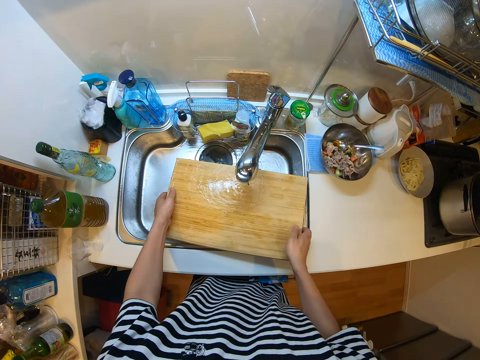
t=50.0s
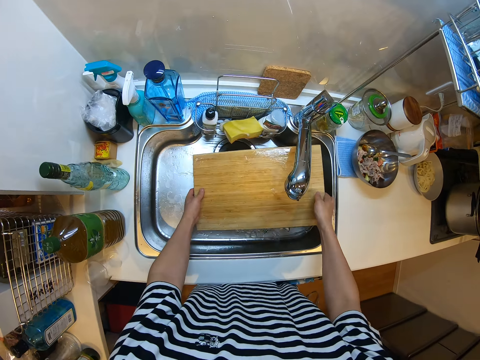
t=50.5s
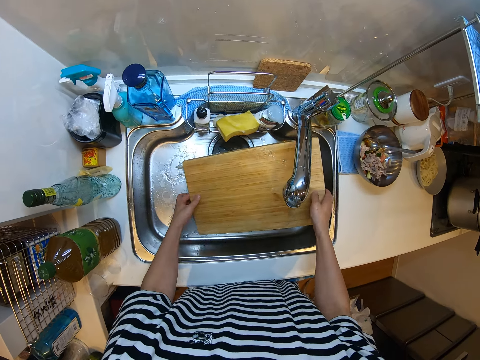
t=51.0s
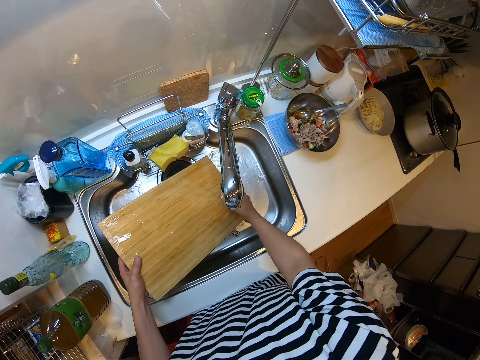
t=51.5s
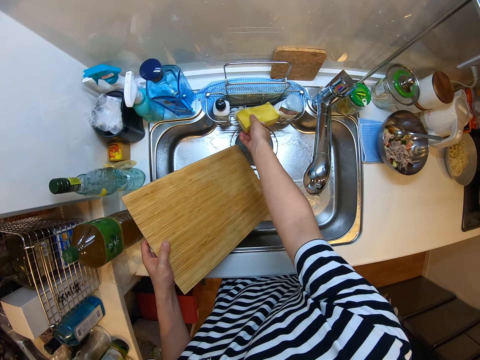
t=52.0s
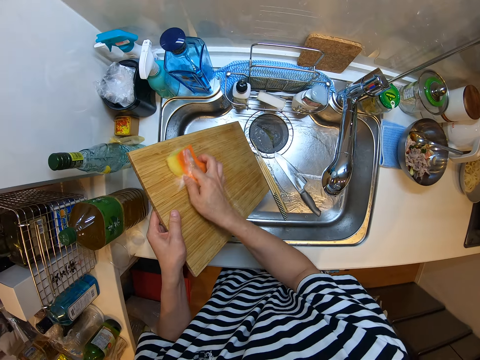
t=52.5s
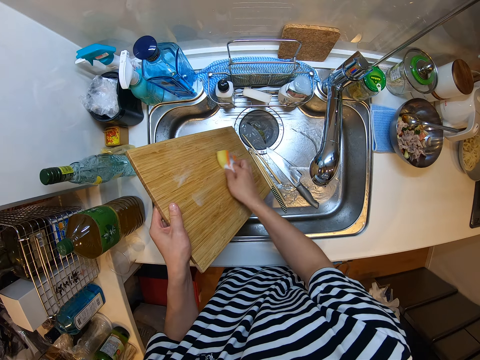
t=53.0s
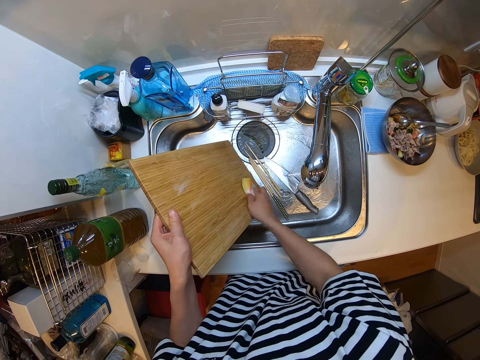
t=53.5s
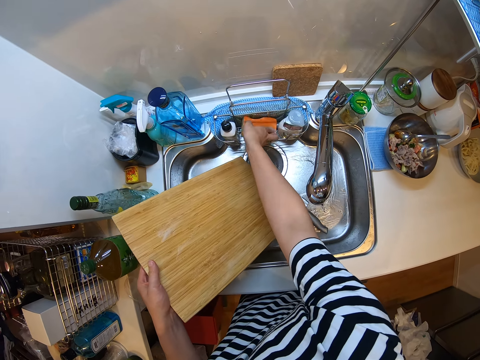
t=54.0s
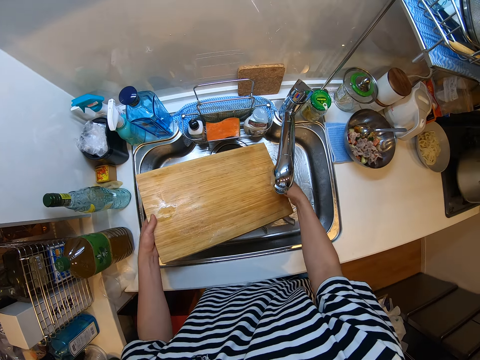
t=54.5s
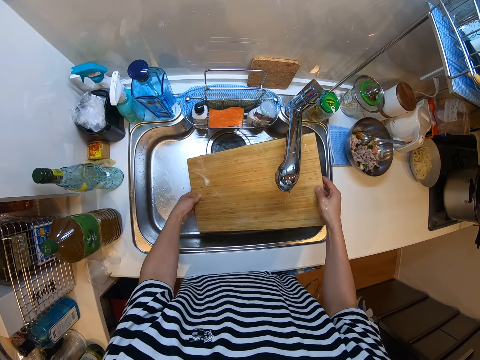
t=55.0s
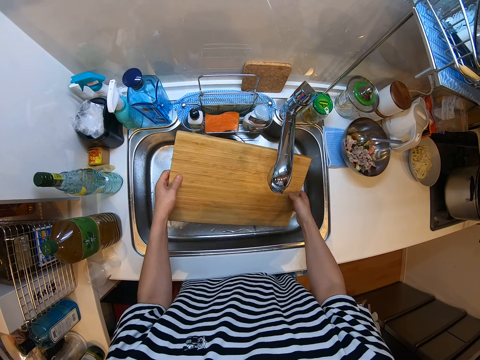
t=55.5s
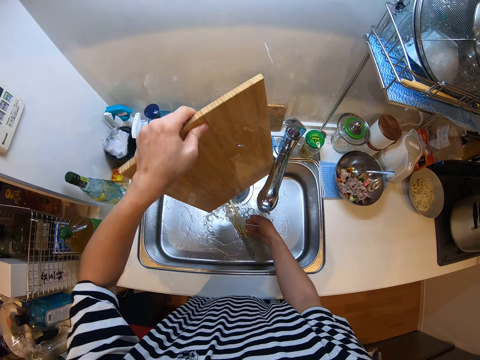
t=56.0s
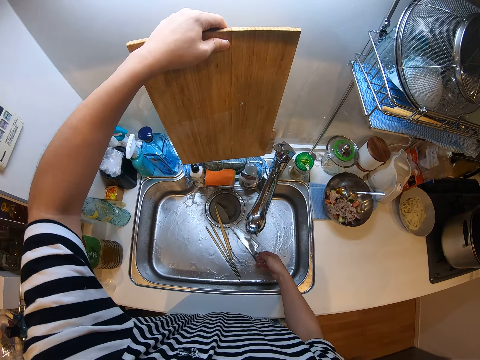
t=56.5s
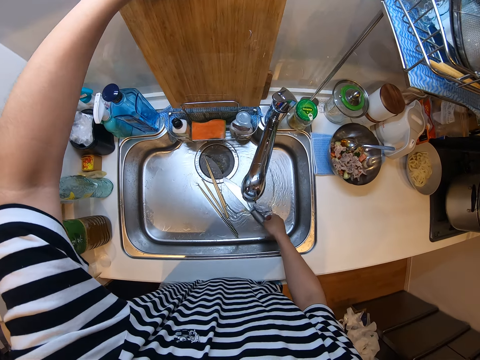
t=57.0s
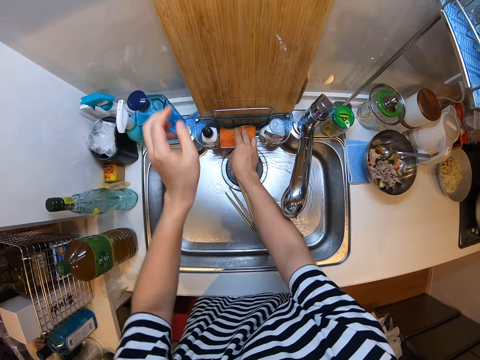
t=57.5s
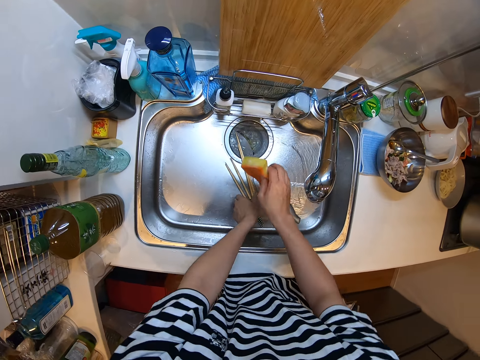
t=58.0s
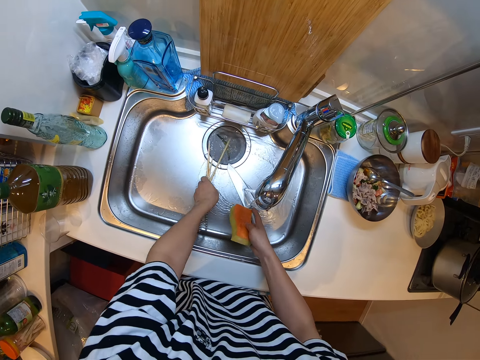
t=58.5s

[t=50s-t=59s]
The camera wearer takes the cutting board from the table. They rinse the board. They take the sponge from the rack. They wash the cutting board with the sponge. They keep the sponge in the rack. They rinse the cutting board. They keep the cutting board aside. They take the sponge from the rack. They pick up the chopsticks in the sink. They wash the sticks.

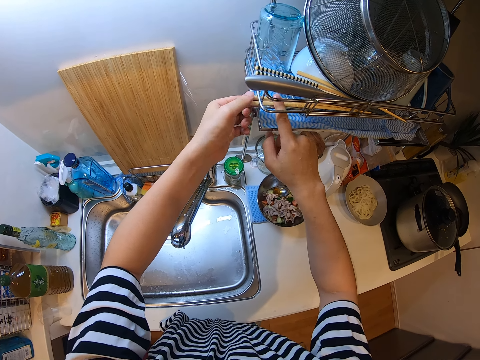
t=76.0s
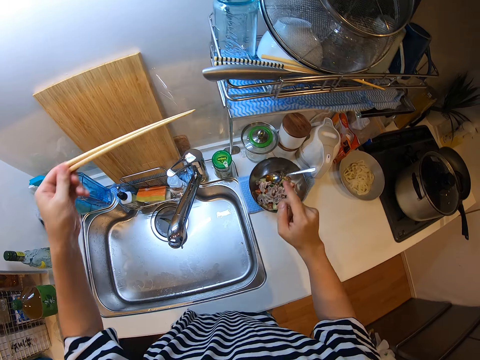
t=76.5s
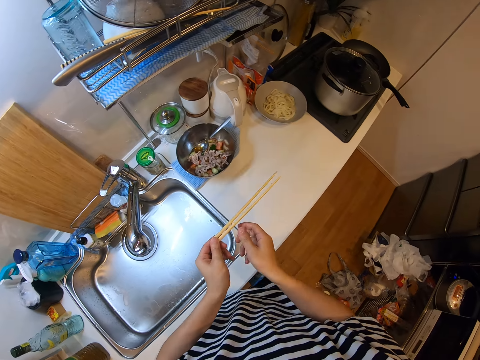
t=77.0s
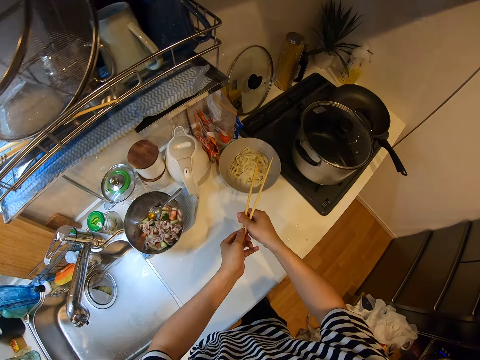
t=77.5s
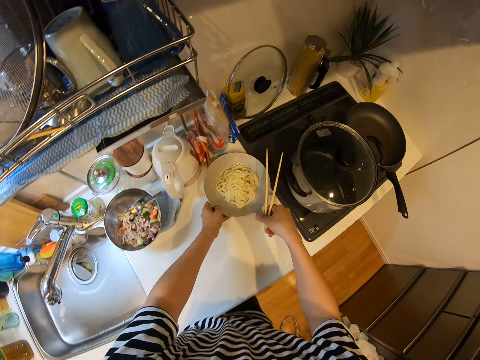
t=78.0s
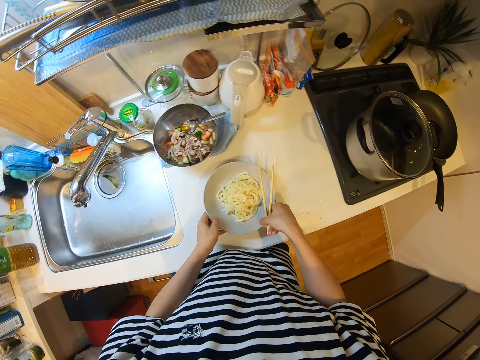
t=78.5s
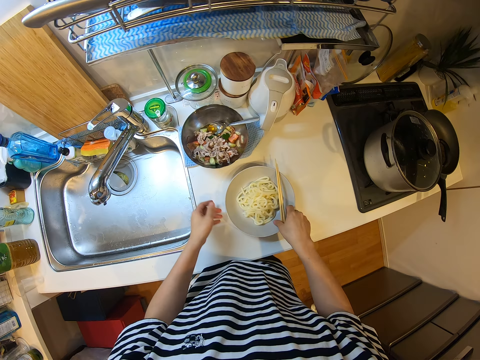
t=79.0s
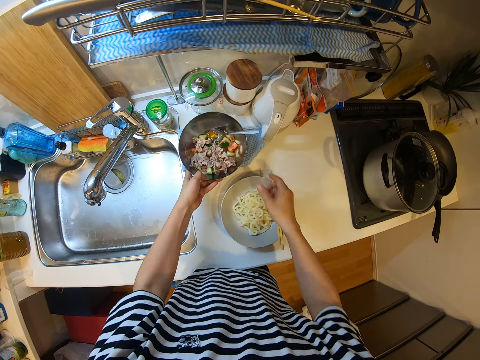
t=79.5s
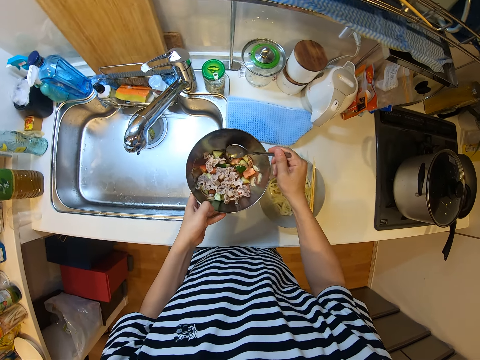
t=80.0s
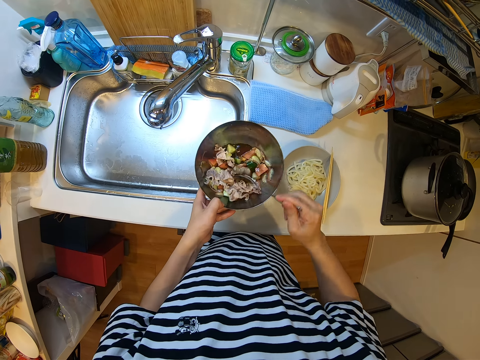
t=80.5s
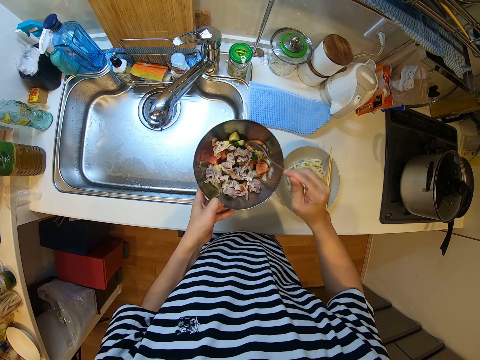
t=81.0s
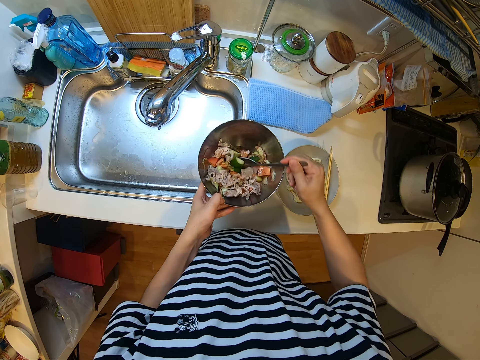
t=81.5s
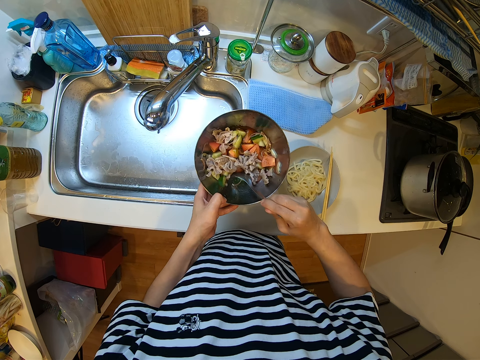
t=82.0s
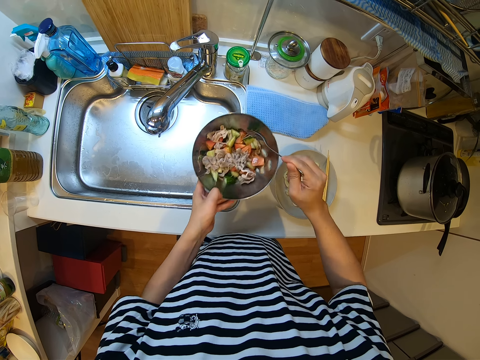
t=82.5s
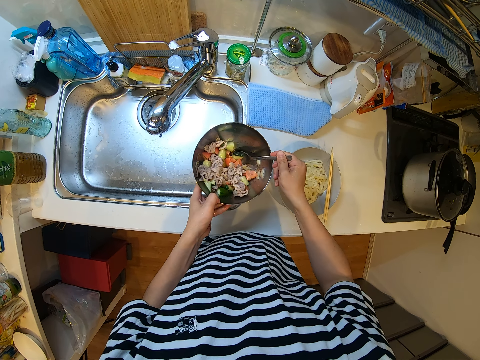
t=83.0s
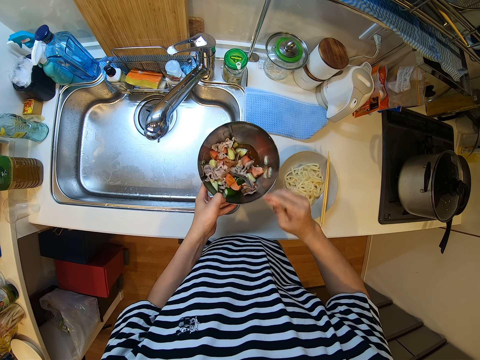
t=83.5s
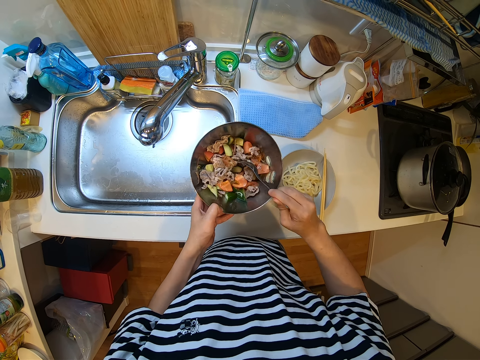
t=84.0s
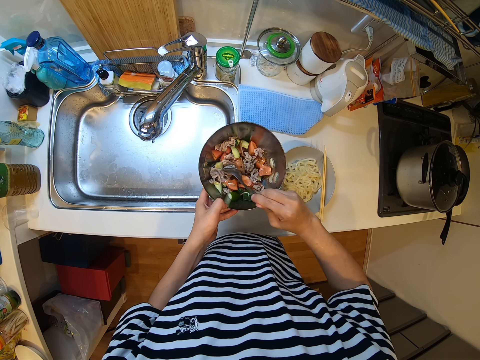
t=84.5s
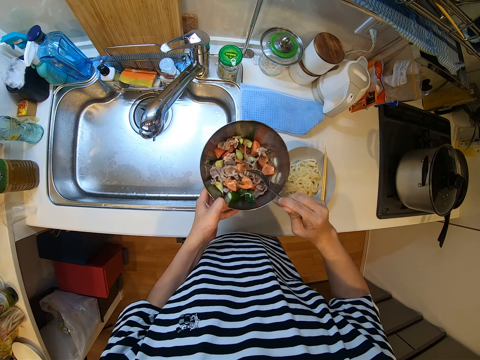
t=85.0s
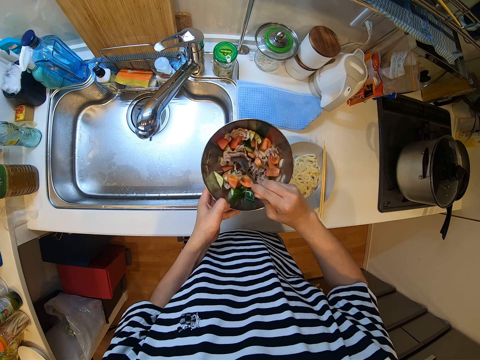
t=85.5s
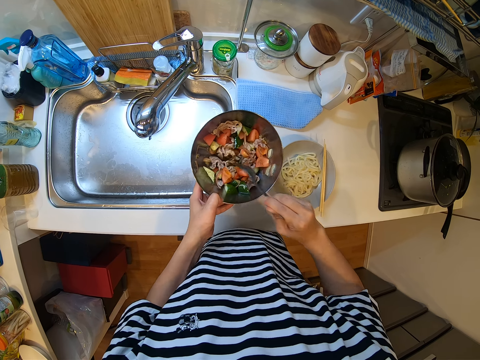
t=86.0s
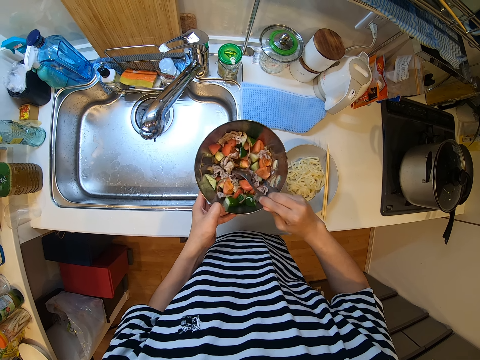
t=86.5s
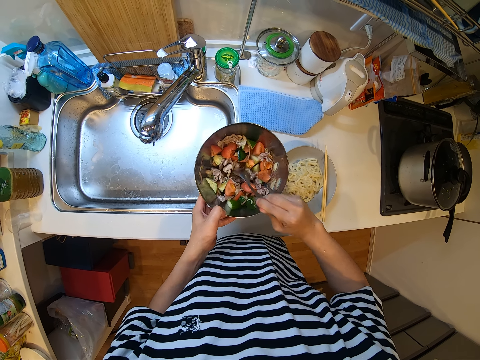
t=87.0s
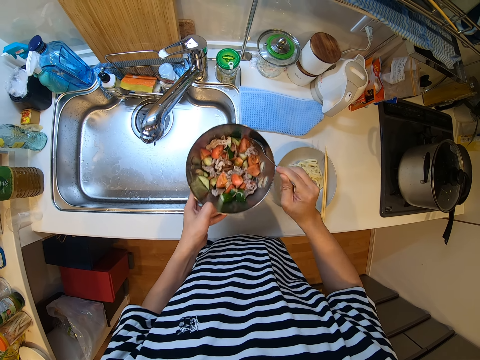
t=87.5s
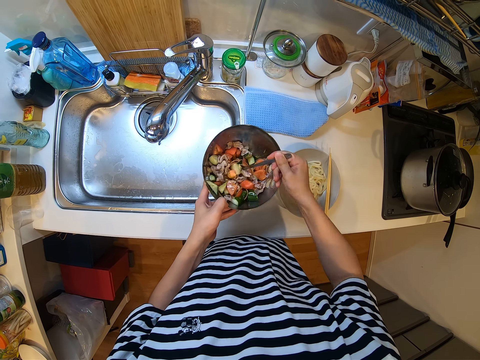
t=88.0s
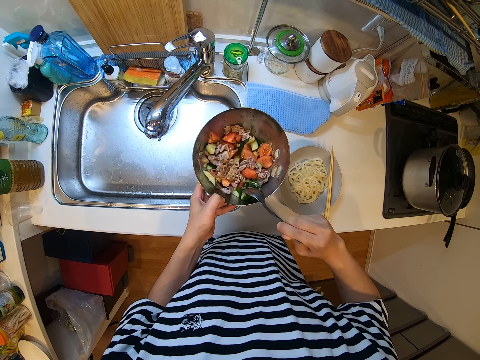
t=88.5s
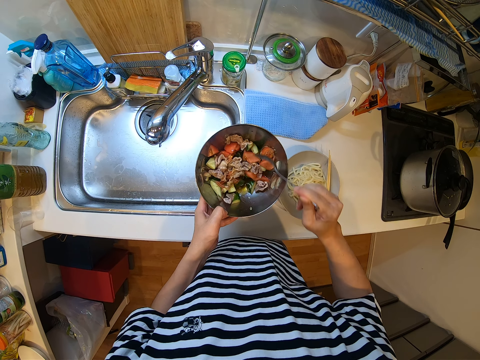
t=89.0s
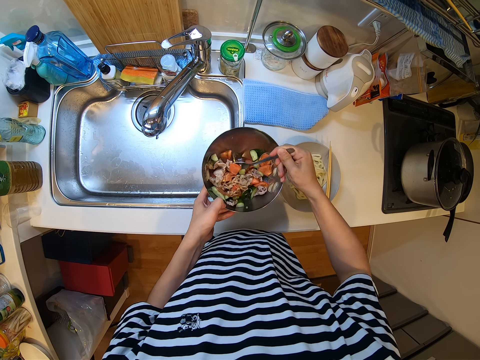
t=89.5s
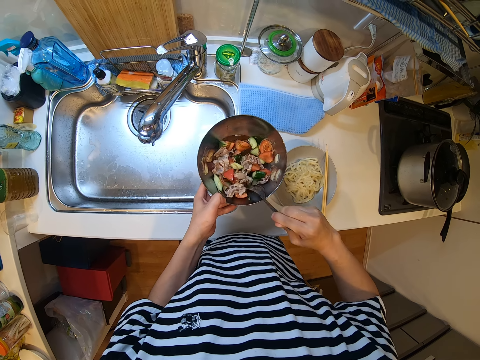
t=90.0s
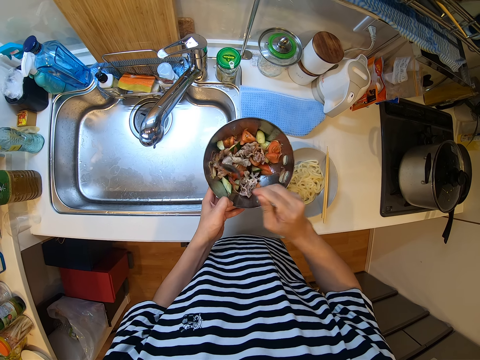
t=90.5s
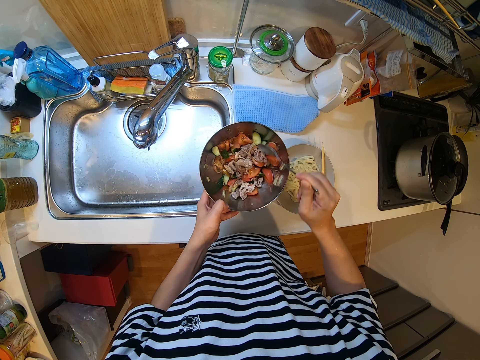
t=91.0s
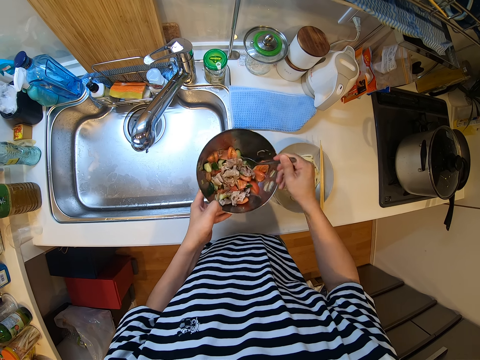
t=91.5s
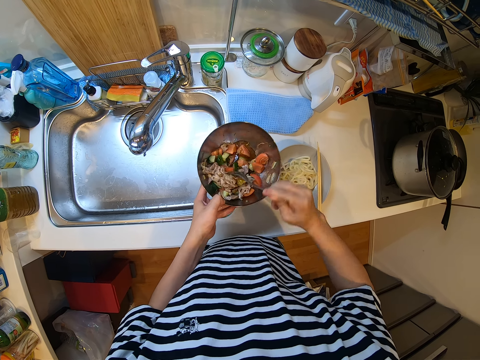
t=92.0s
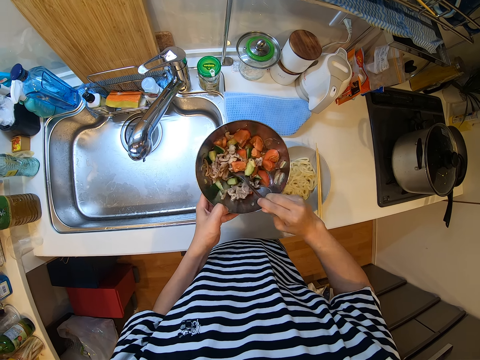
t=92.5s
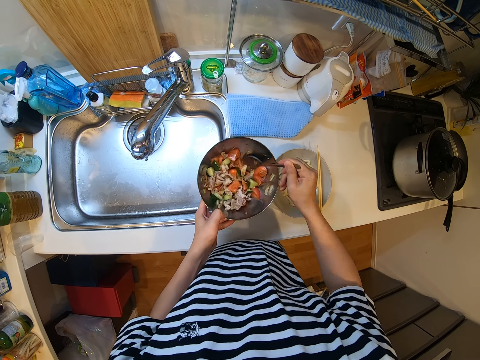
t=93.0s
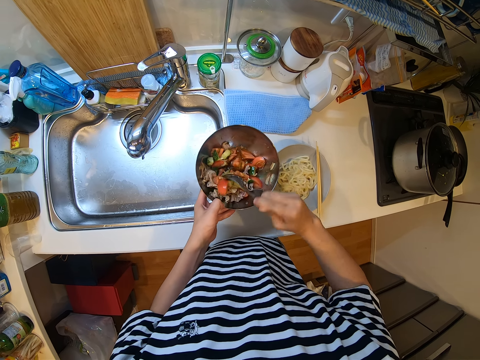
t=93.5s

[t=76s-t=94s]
The camera wearer removes chopsticks from the rack. They move the plate of noodles on the table. They put the plate down. They place the chopsticks on the plate. They carry a bowl or dish of veggies or salad from the table. They stir the veggies in the bowl with a spoon. They shake the dish. They mix the salad. They shake the dish.
